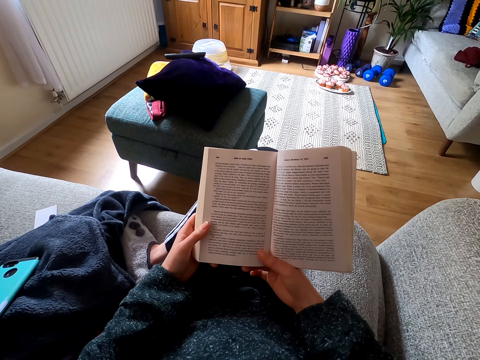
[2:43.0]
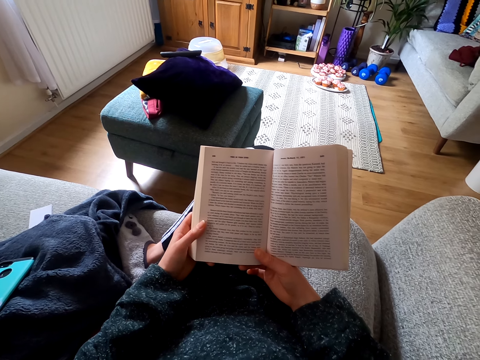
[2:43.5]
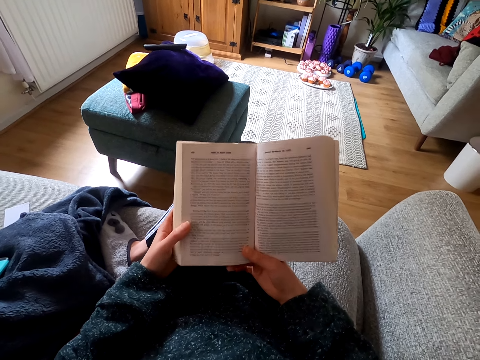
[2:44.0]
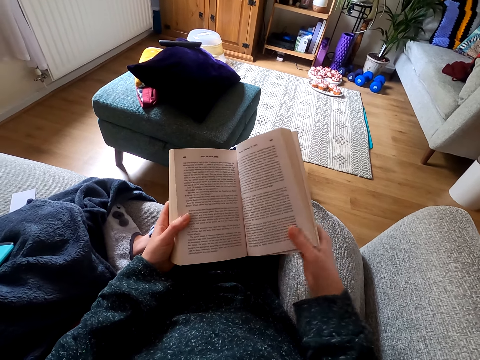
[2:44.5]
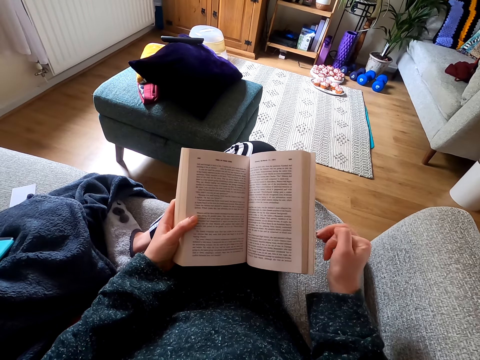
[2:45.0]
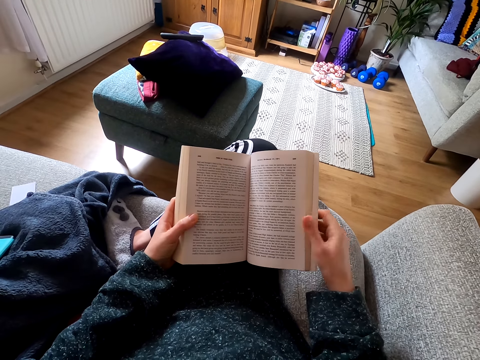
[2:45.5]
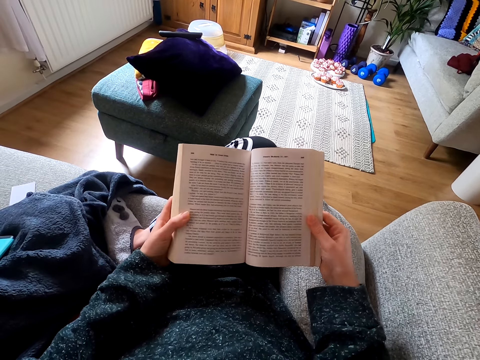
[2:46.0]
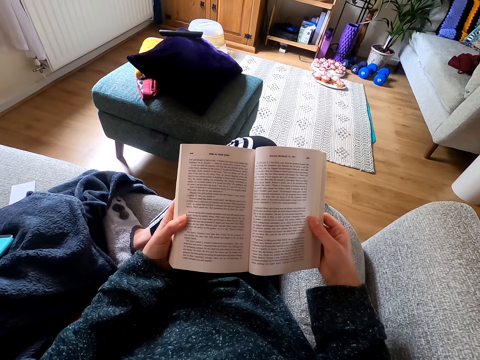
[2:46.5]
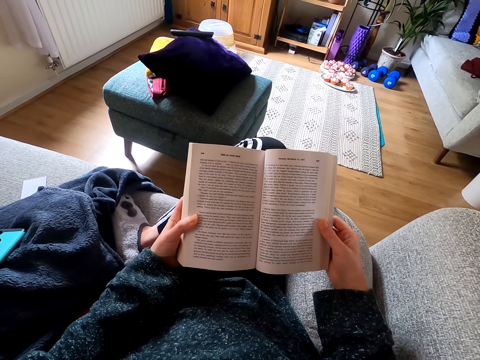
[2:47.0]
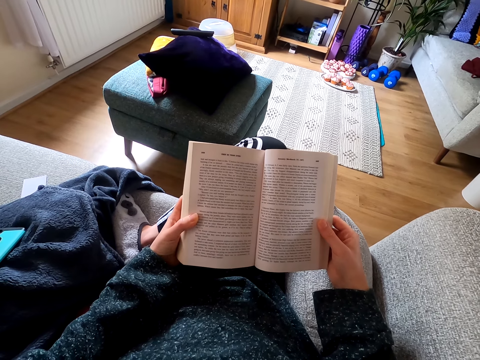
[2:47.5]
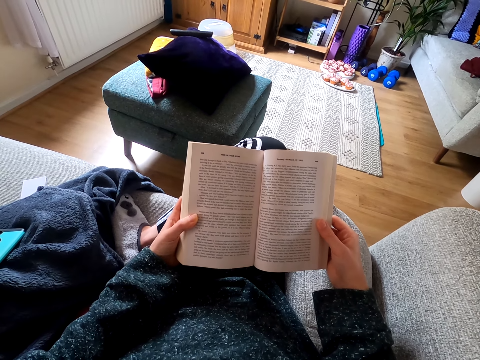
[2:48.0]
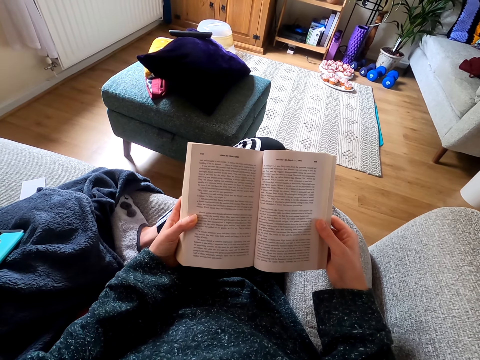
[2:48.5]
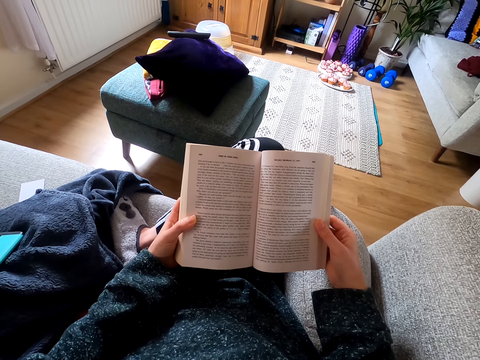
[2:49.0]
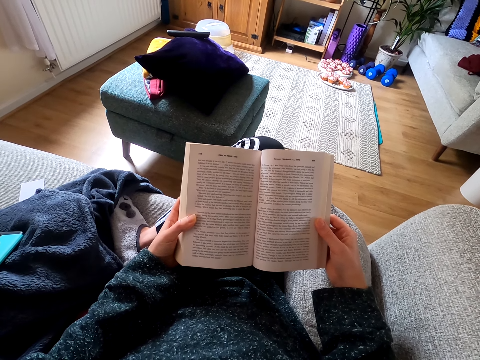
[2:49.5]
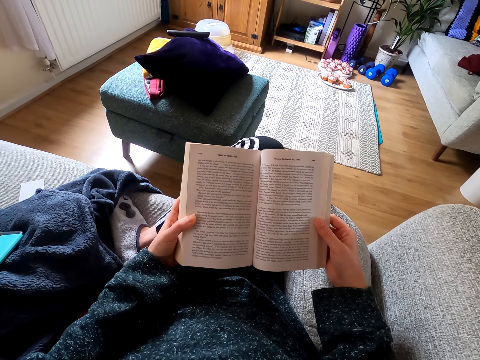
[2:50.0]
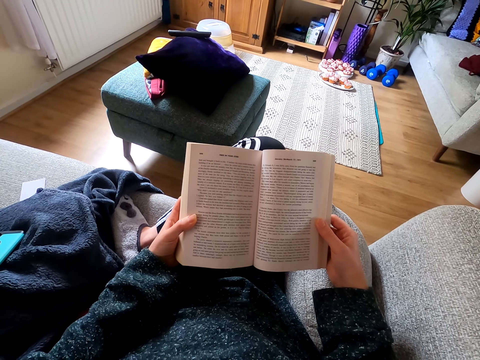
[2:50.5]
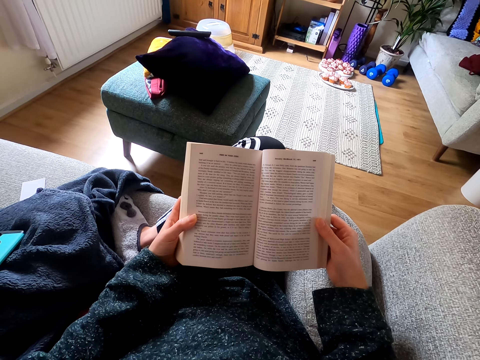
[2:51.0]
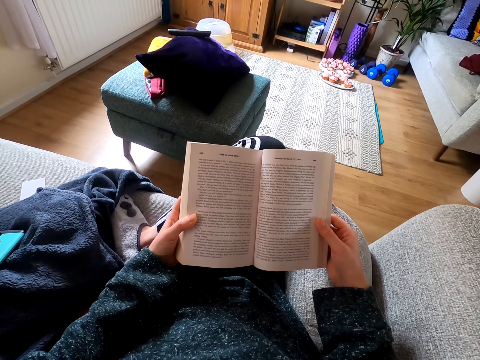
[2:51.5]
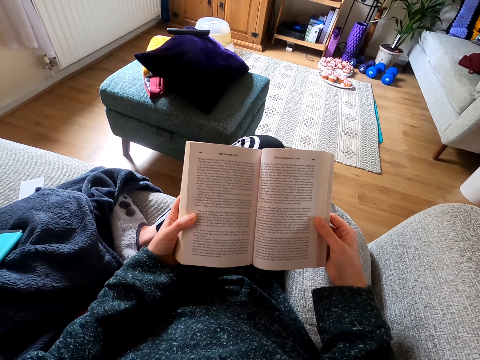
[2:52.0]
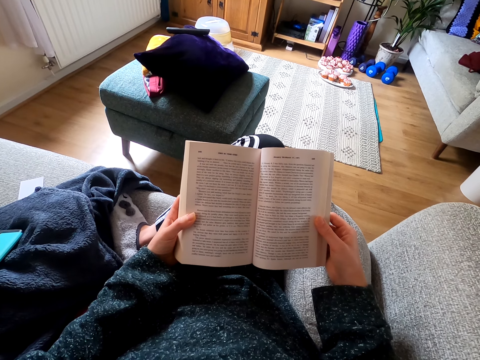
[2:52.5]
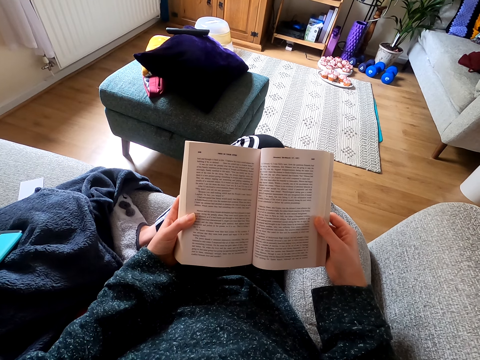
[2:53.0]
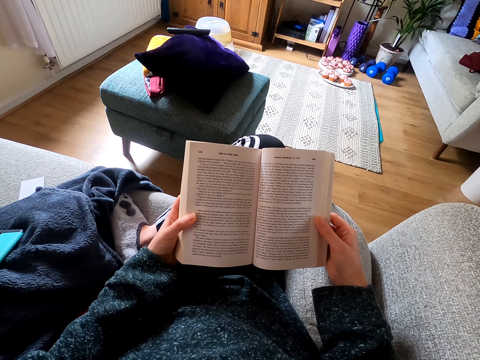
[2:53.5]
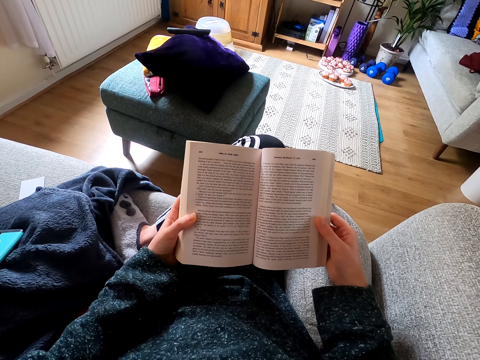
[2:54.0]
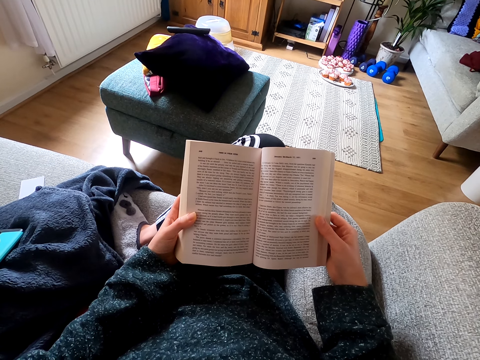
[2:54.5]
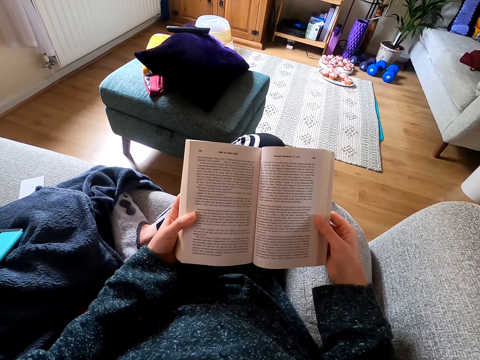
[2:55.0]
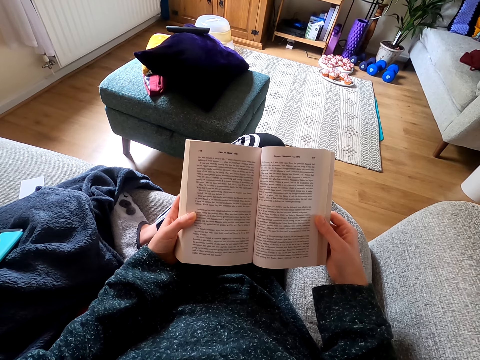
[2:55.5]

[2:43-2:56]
The camera wearer rubs her hand. She reads a book.

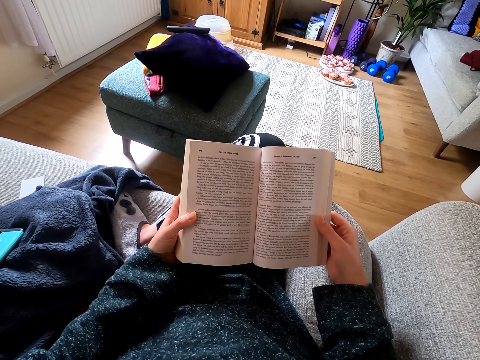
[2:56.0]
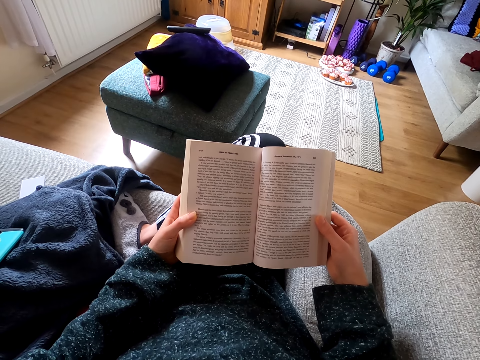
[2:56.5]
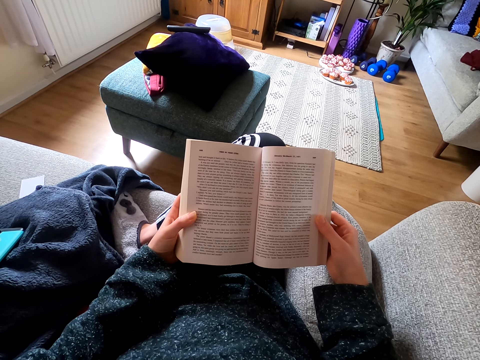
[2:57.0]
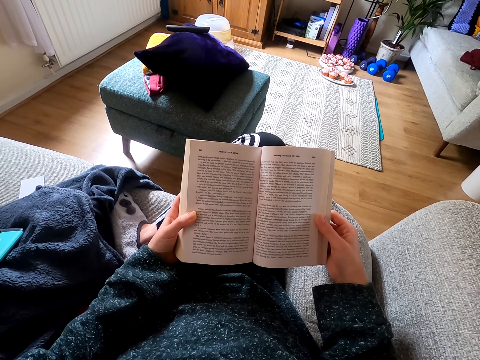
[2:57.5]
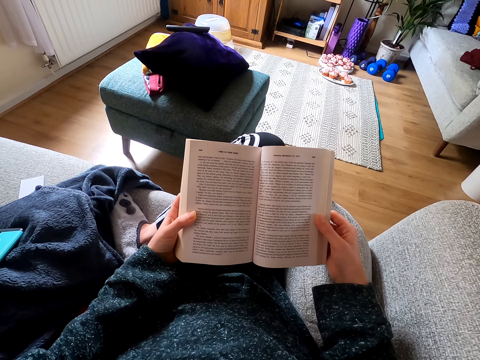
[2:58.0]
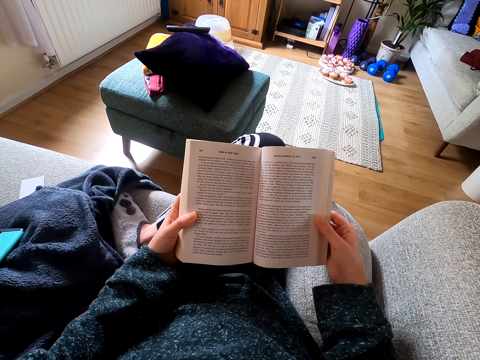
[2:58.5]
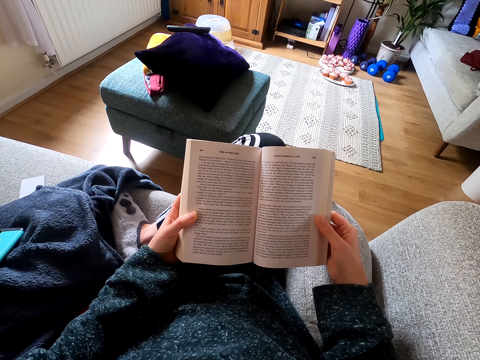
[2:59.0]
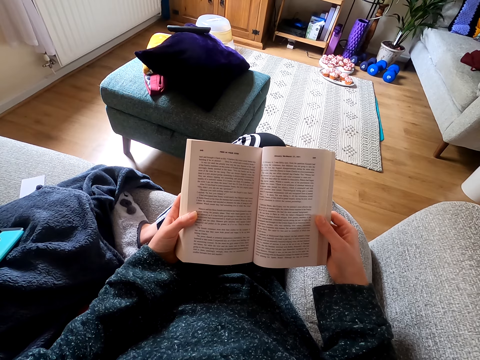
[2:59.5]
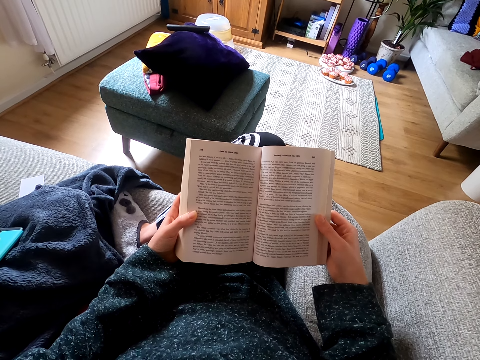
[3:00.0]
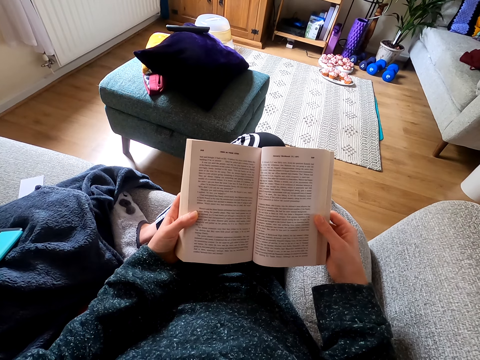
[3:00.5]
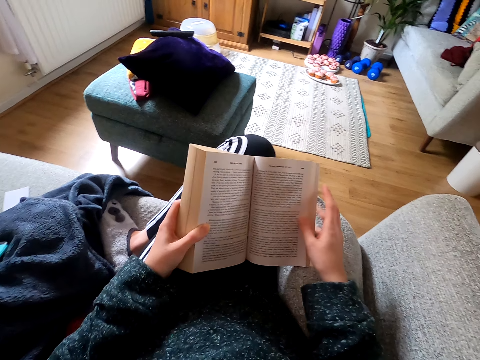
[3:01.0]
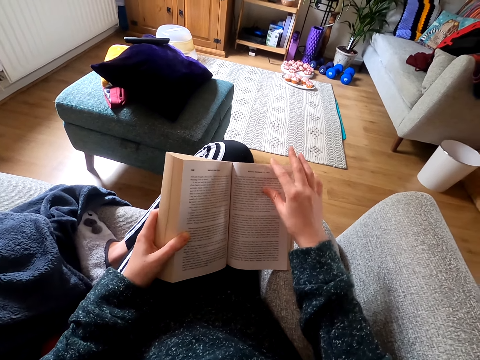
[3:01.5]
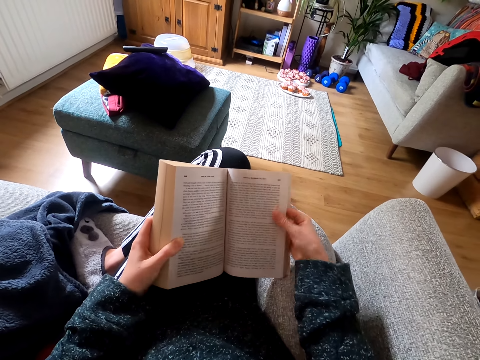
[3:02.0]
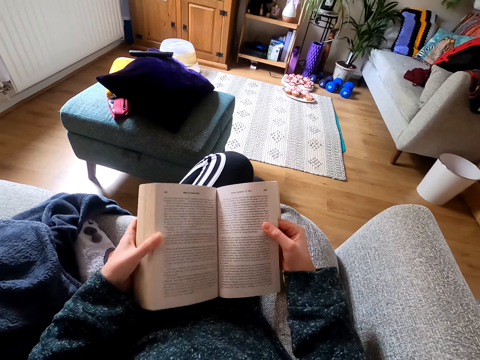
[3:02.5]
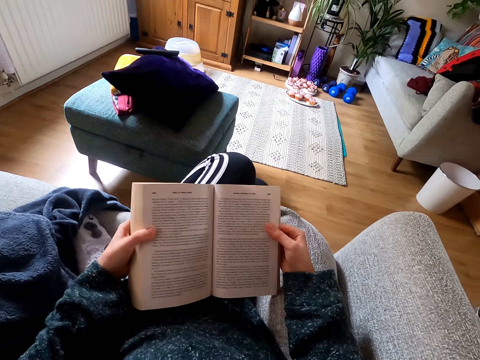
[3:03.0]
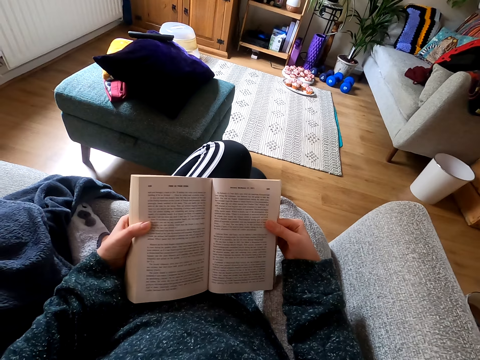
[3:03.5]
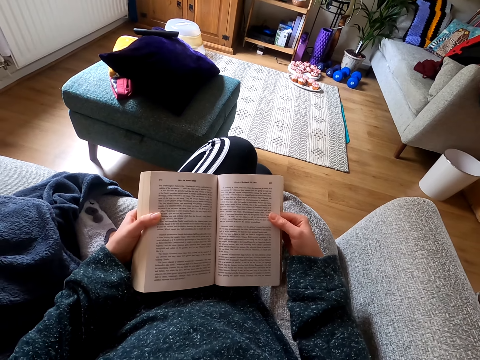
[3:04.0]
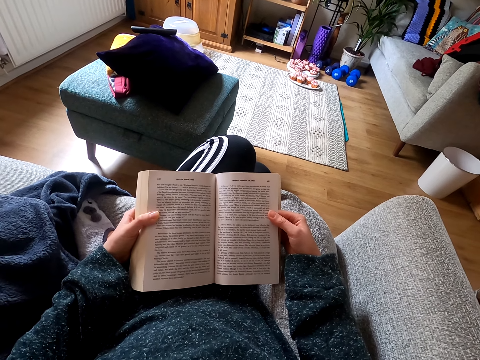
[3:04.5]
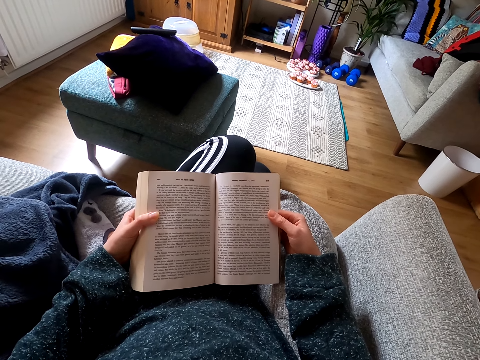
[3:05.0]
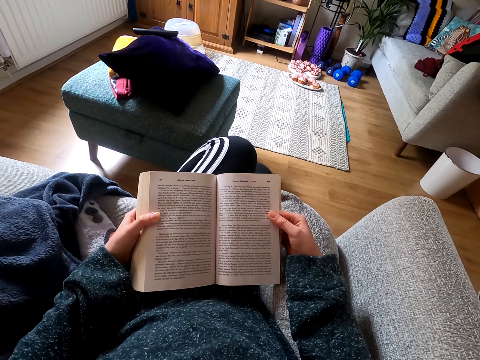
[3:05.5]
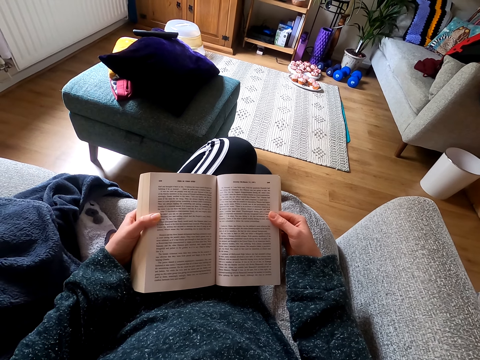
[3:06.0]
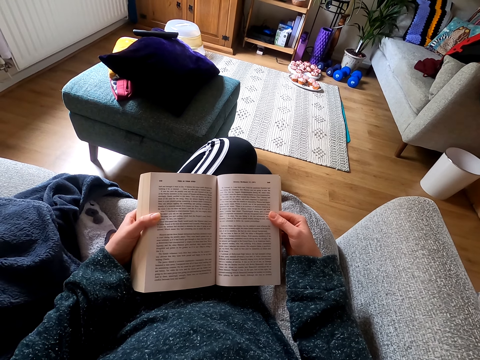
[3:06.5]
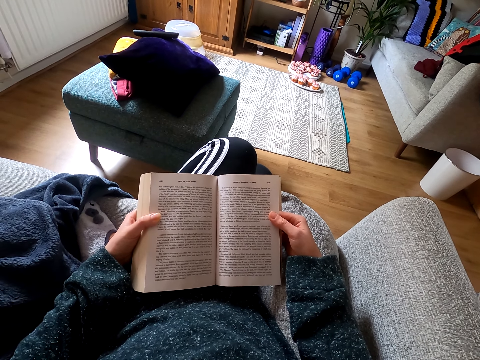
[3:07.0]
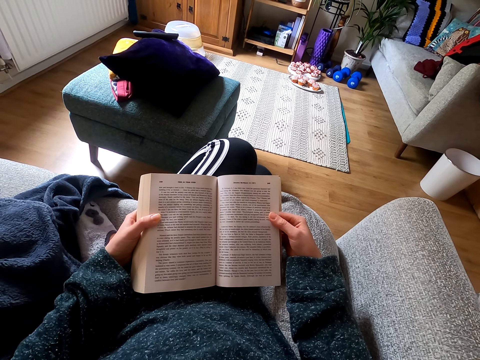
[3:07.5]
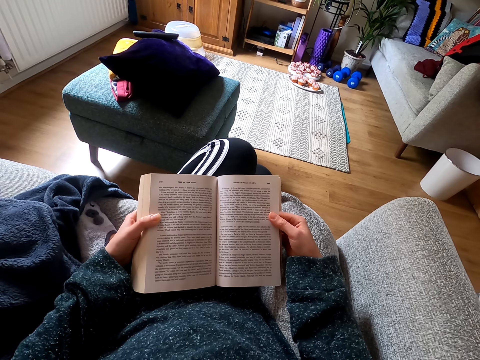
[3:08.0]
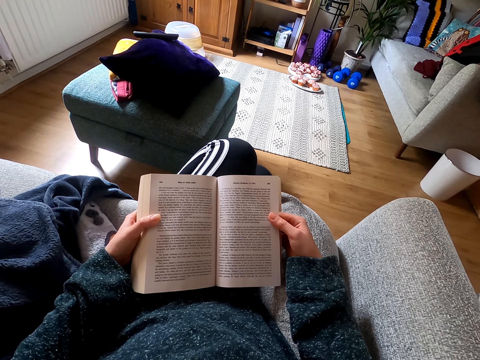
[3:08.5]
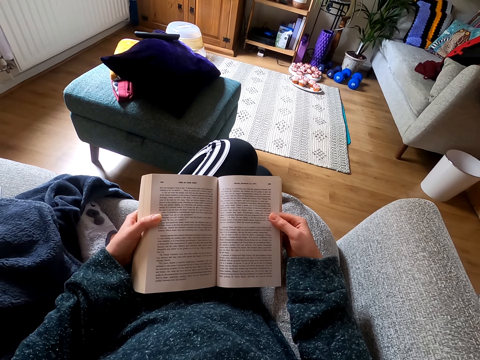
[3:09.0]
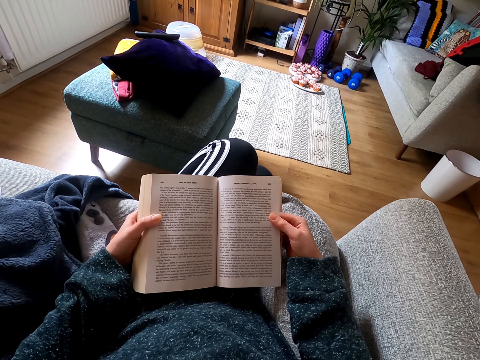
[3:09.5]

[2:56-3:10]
The camera wearer adjusts a book on her lap. She reads the book.
